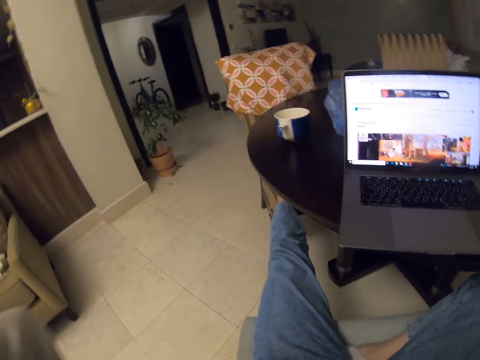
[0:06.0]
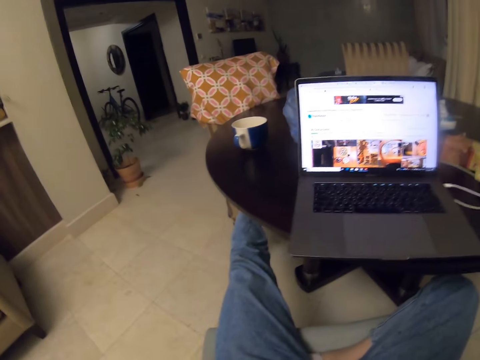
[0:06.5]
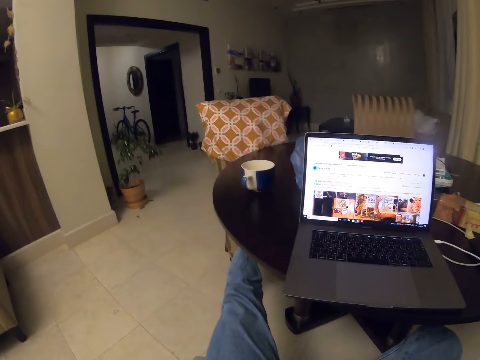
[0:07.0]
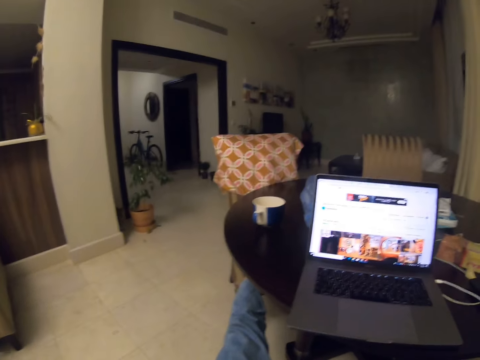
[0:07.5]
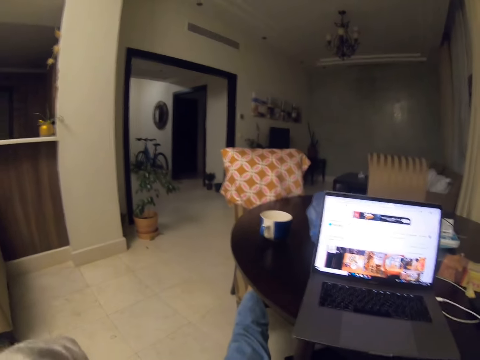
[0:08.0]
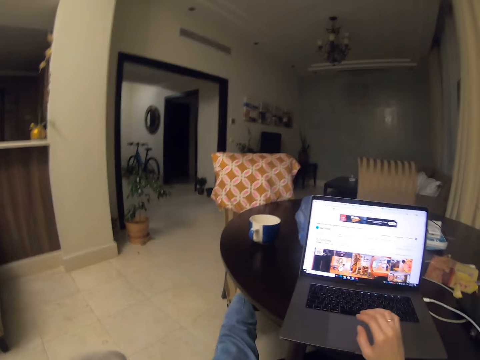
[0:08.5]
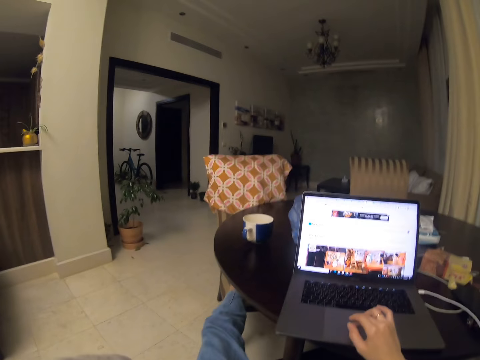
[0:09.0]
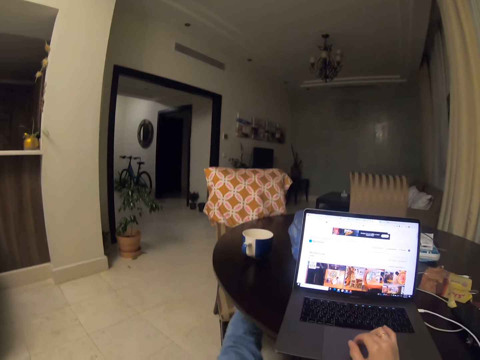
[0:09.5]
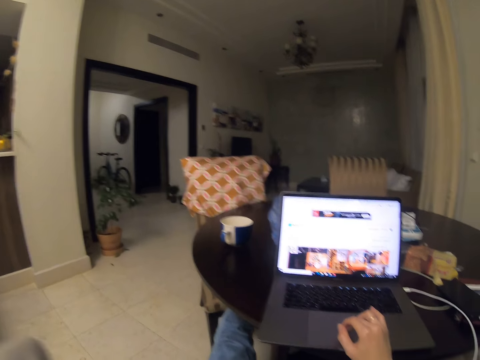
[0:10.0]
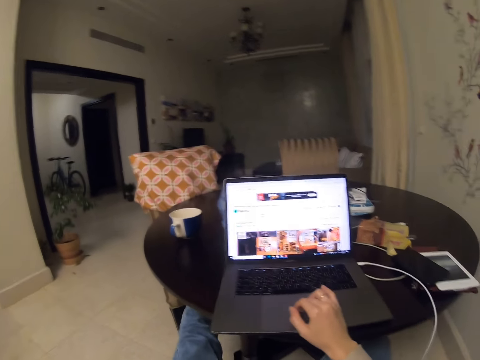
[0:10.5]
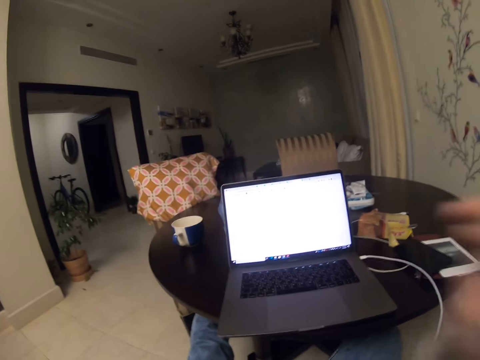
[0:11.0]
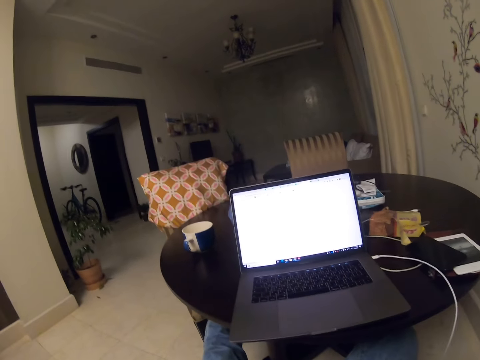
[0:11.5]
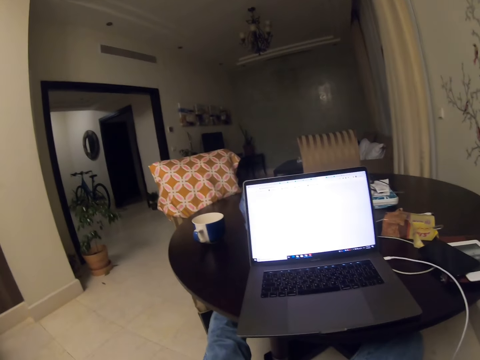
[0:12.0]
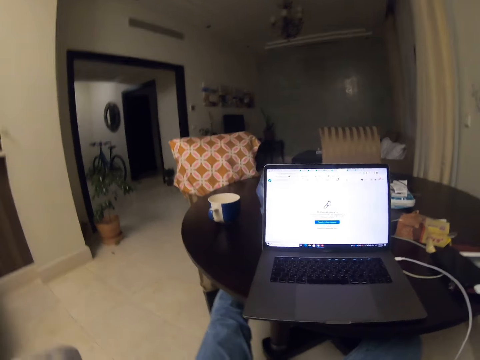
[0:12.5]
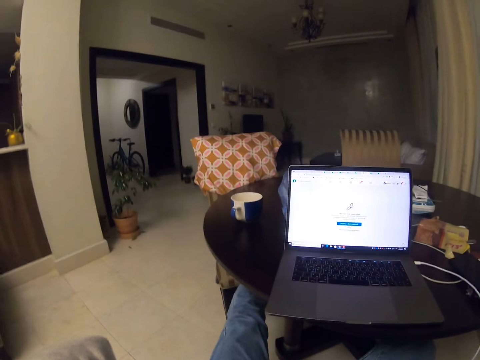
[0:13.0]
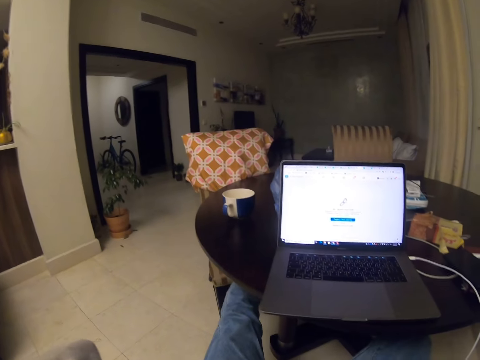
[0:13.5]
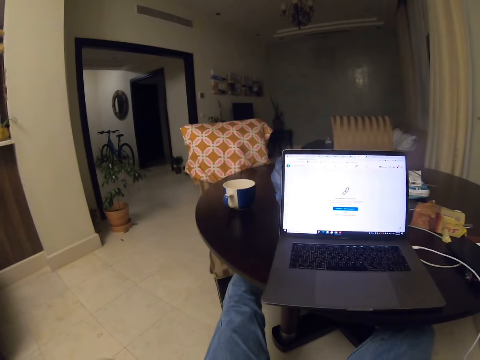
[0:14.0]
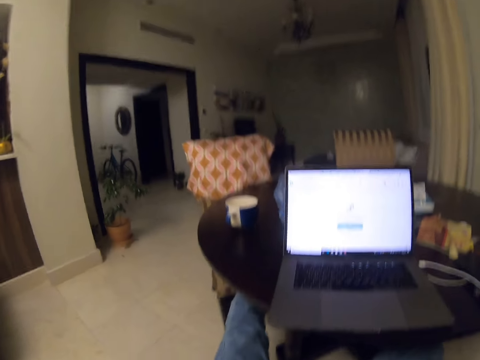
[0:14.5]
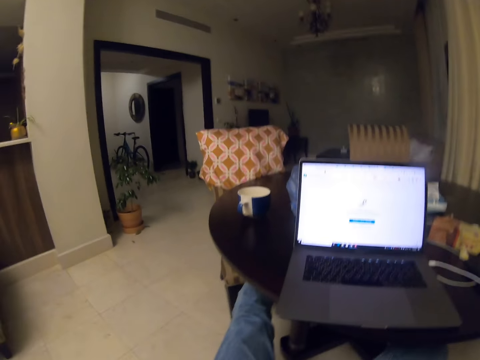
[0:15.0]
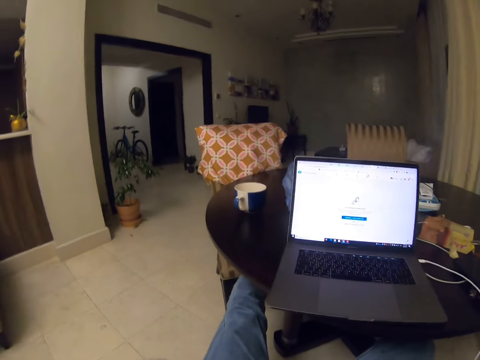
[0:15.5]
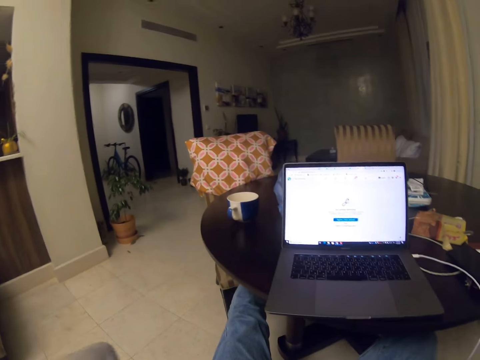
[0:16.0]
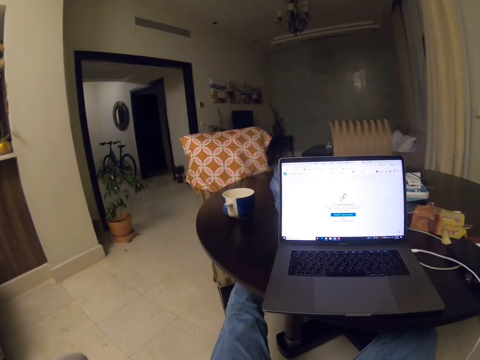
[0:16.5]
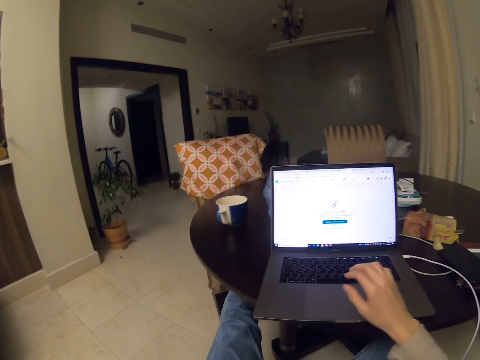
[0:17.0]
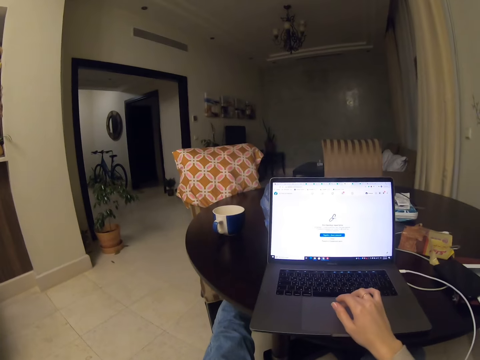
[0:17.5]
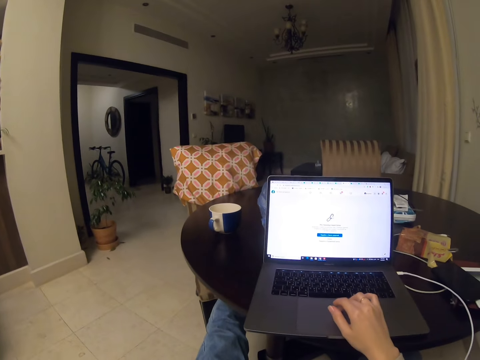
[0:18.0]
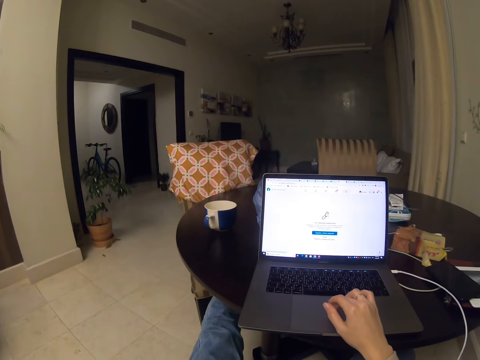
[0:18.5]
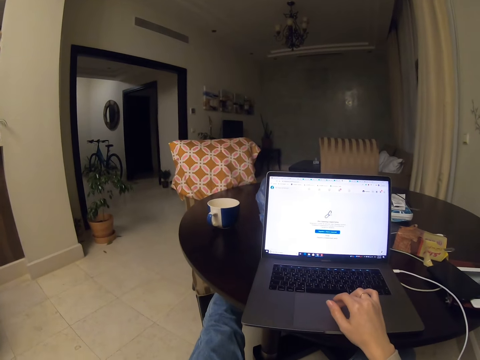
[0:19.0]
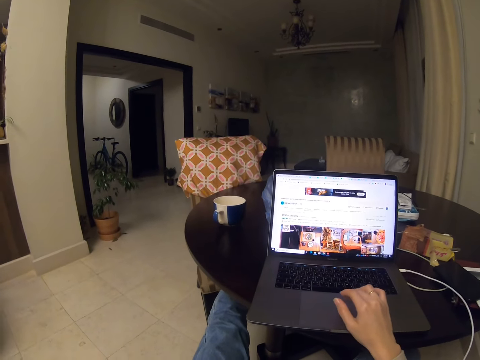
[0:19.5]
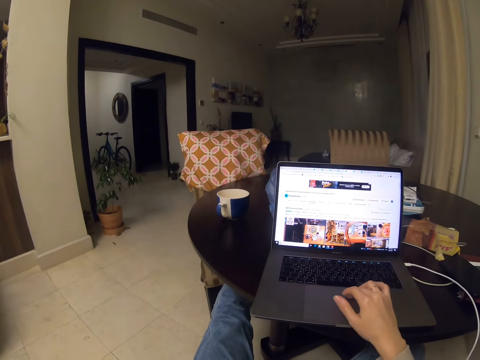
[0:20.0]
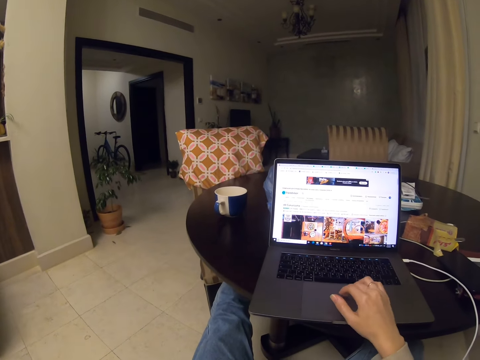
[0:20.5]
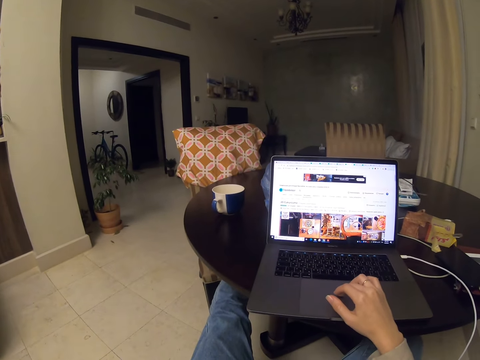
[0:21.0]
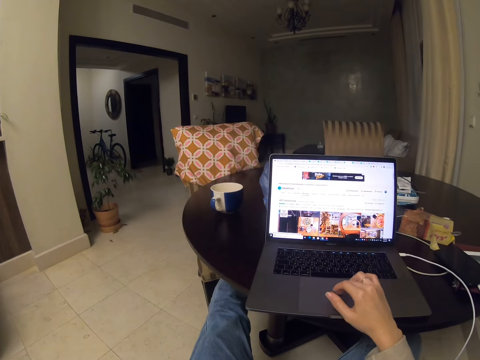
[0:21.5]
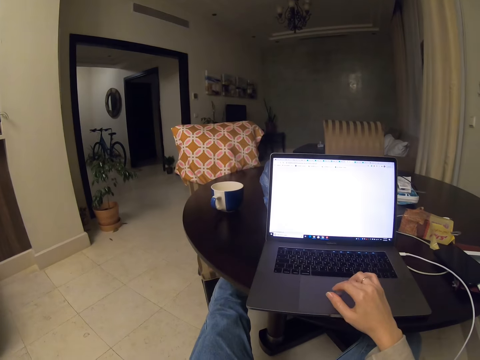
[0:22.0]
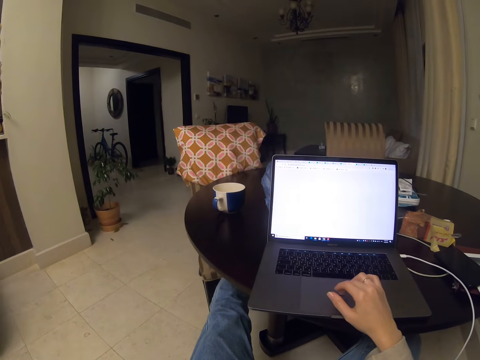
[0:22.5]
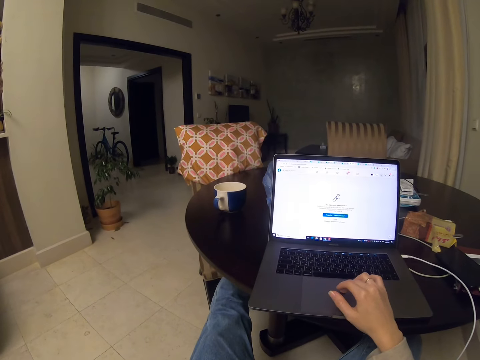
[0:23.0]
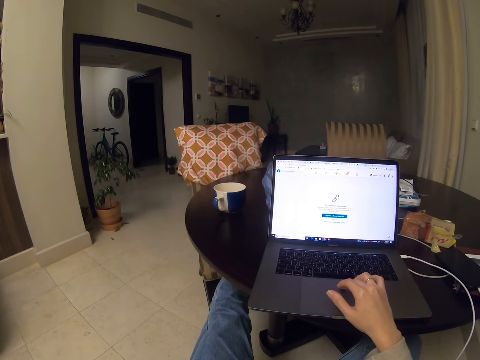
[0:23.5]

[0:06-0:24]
The camera wearer stretches a hand. They operate a laptop. They touch the laptop. They remove a hand from the laptop. They adjust their camera. They scroll their laptop. They operate on the laptop.

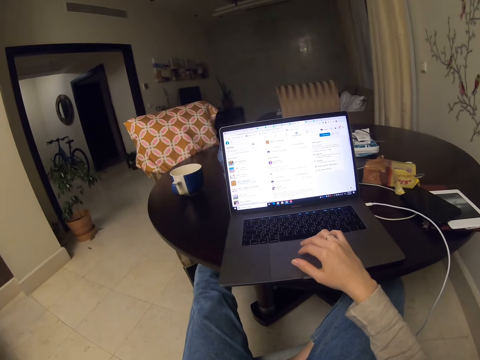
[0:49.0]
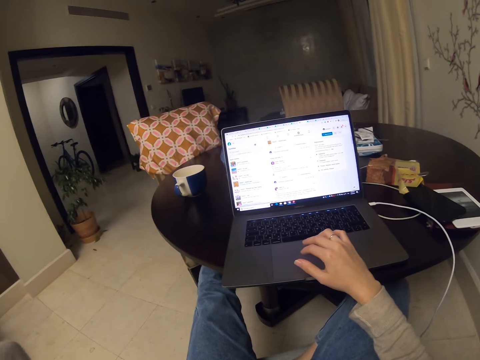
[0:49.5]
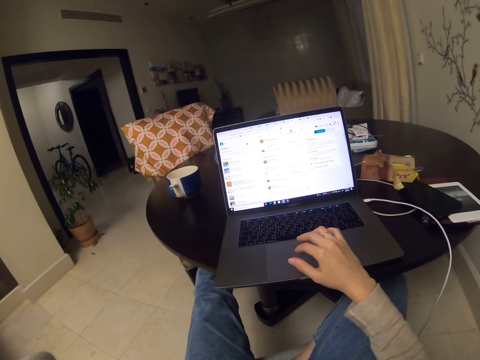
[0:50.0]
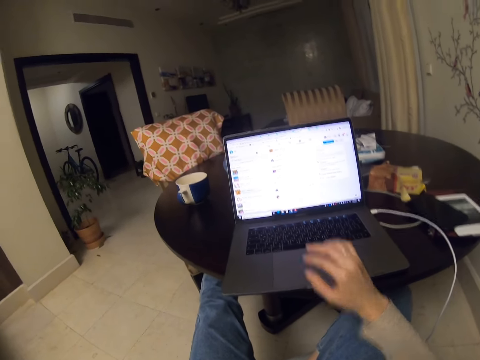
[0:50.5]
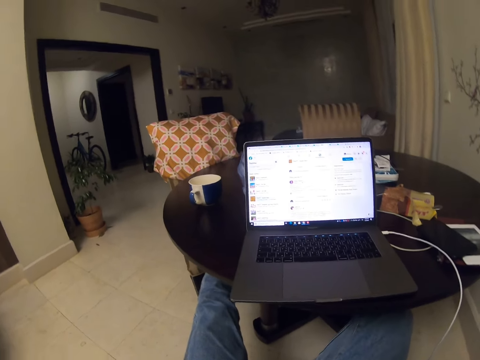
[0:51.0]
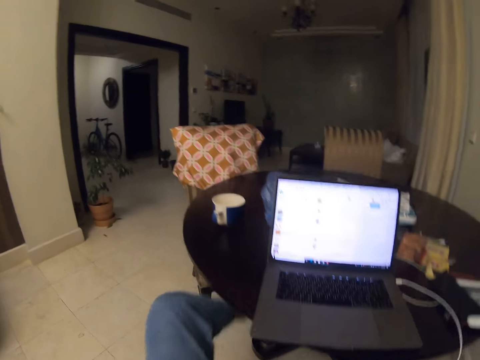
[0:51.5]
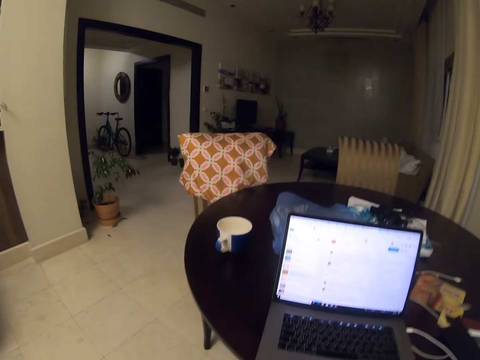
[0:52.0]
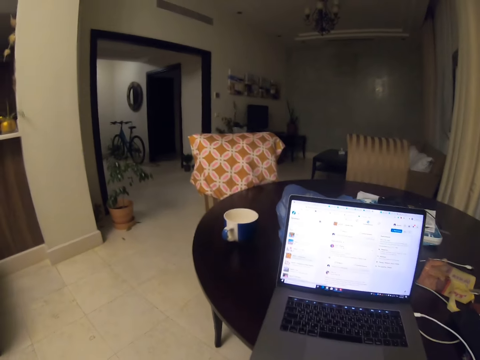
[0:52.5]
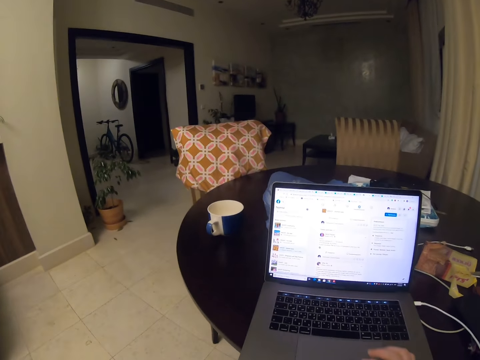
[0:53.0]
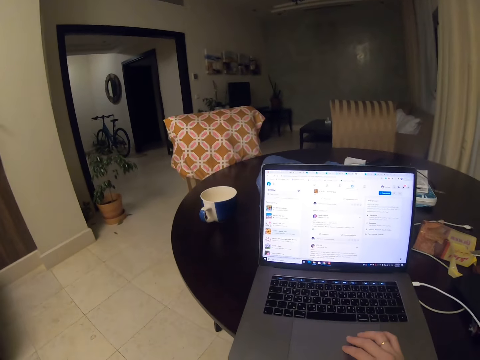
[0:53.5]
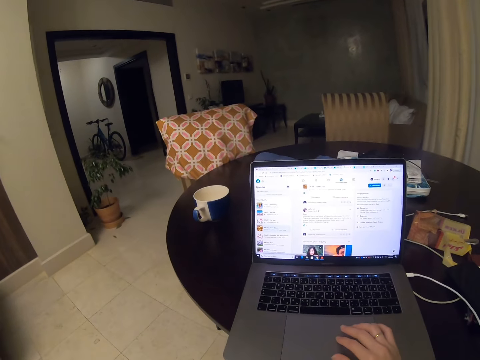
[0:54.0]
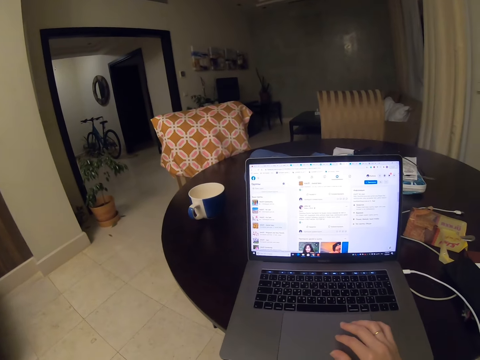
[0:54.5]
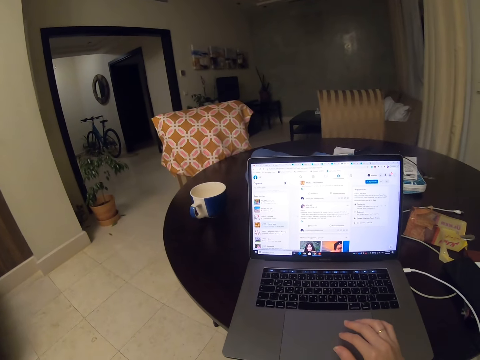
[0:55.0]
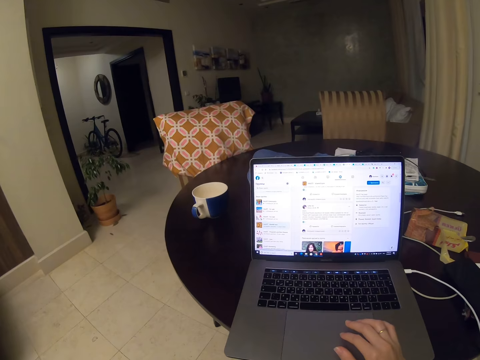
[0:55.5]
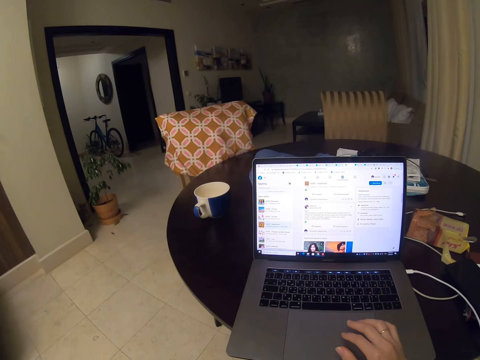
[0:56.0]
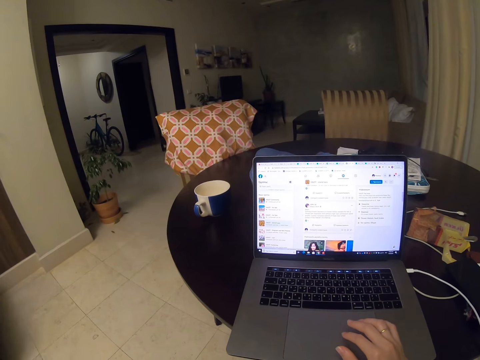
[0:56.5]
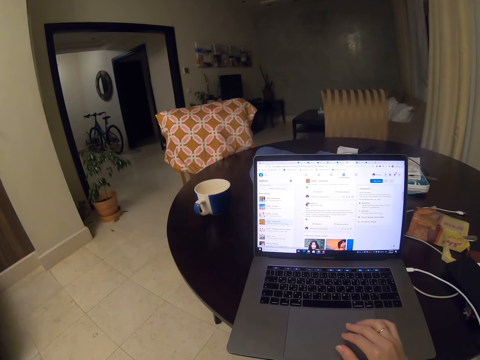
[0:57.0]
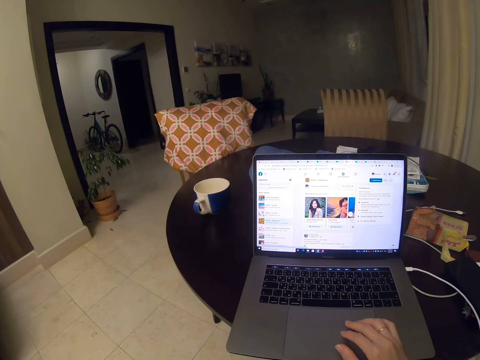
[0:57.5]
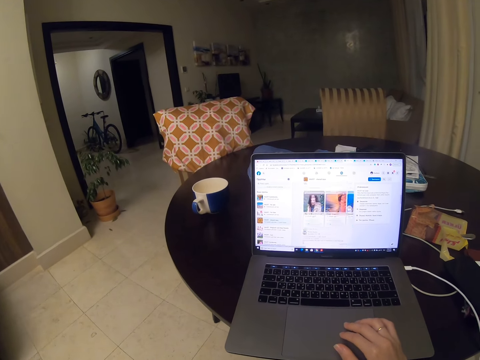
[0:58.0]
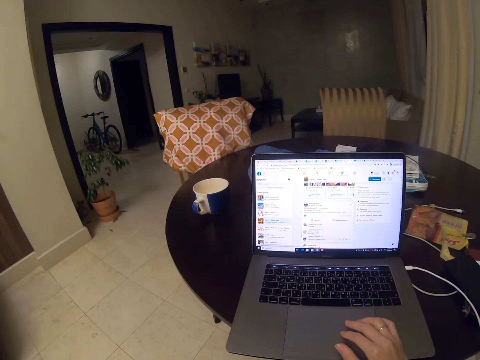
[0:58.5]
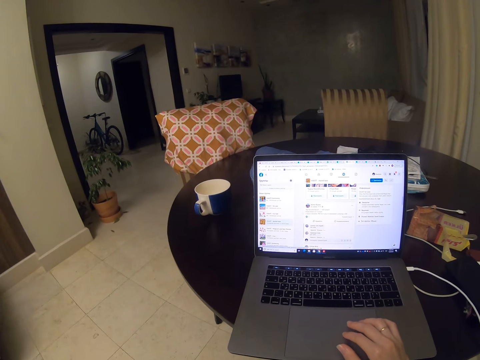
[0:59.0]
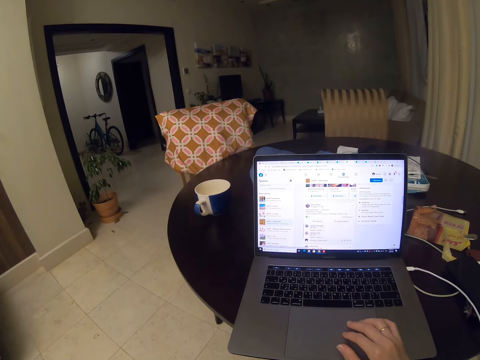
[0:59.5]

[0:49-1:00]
The camera wearer removes a hand from a laptop. They move a leg. They operate on the laptop.
